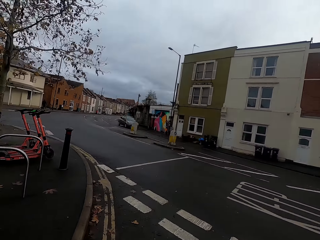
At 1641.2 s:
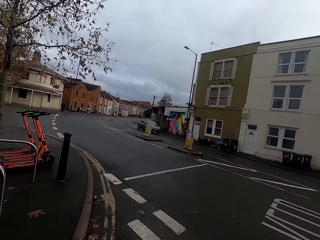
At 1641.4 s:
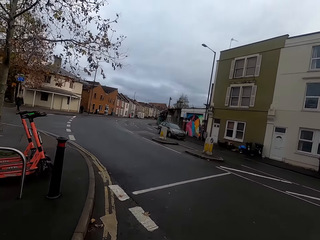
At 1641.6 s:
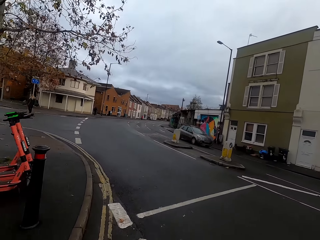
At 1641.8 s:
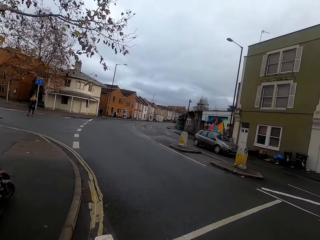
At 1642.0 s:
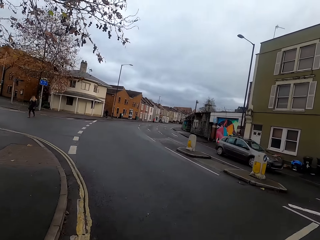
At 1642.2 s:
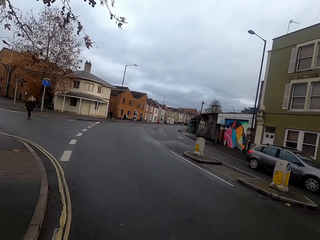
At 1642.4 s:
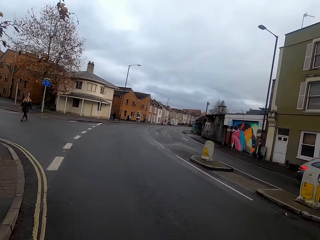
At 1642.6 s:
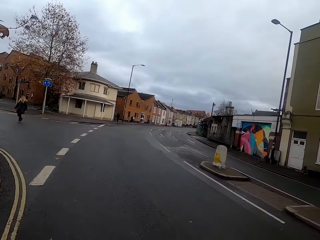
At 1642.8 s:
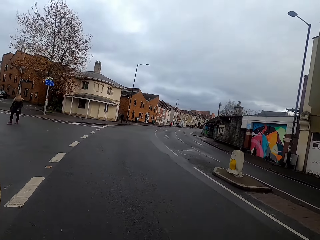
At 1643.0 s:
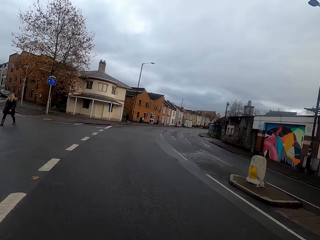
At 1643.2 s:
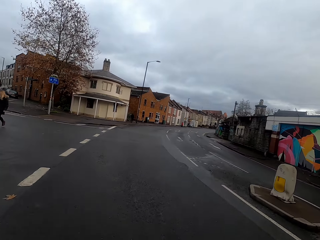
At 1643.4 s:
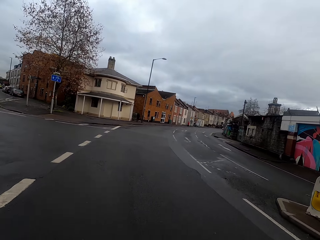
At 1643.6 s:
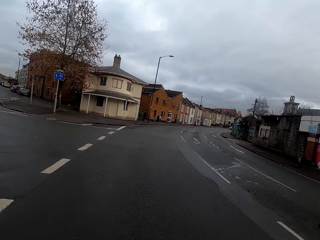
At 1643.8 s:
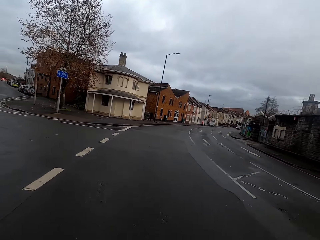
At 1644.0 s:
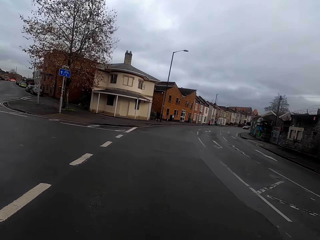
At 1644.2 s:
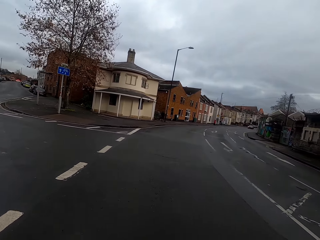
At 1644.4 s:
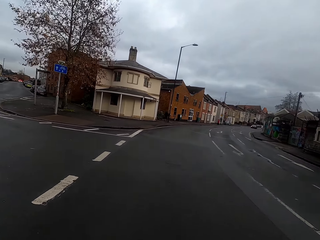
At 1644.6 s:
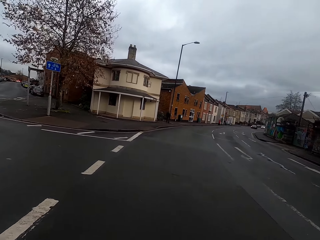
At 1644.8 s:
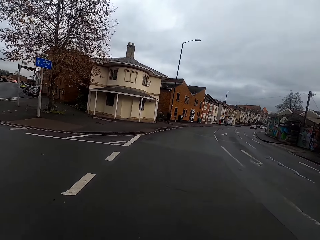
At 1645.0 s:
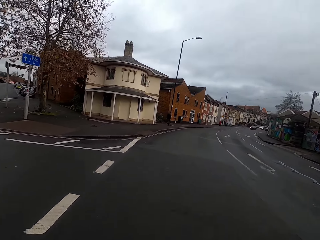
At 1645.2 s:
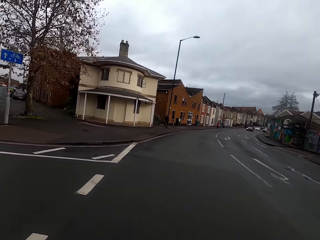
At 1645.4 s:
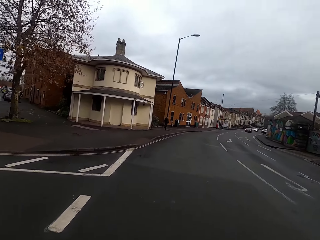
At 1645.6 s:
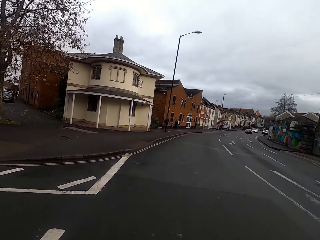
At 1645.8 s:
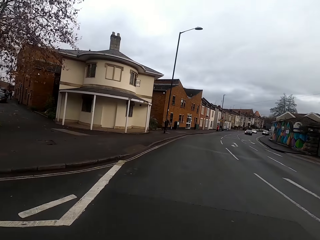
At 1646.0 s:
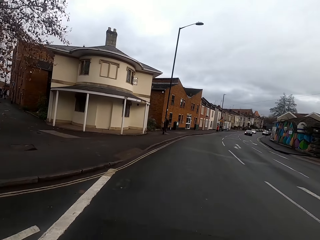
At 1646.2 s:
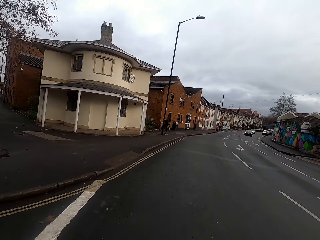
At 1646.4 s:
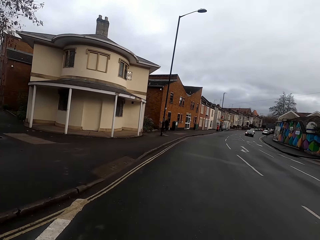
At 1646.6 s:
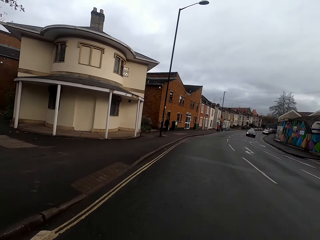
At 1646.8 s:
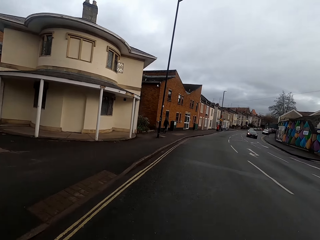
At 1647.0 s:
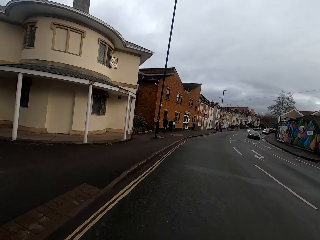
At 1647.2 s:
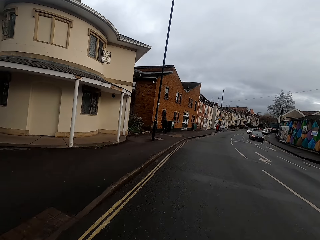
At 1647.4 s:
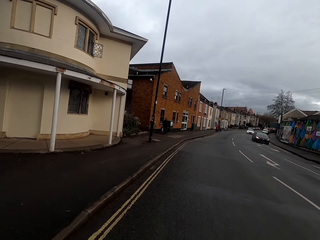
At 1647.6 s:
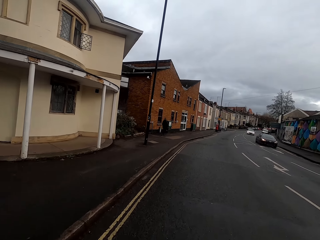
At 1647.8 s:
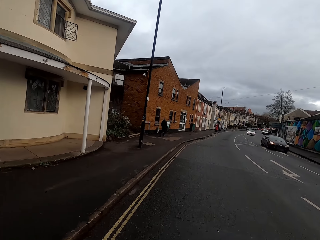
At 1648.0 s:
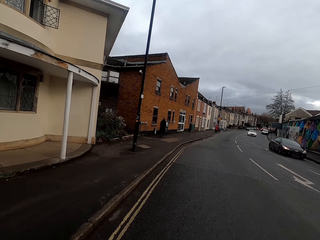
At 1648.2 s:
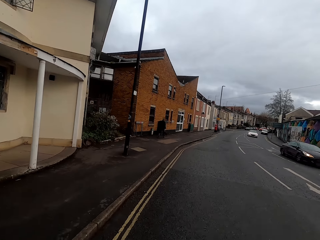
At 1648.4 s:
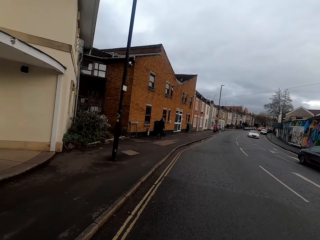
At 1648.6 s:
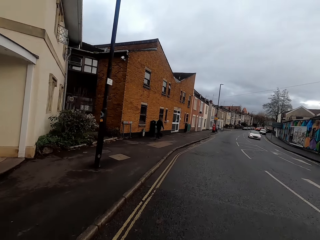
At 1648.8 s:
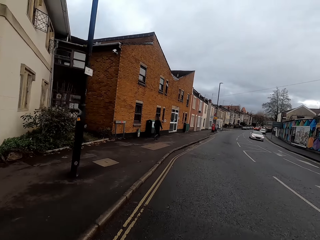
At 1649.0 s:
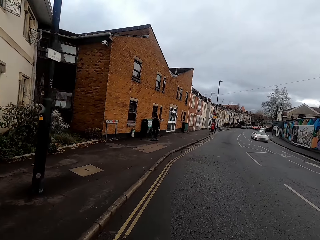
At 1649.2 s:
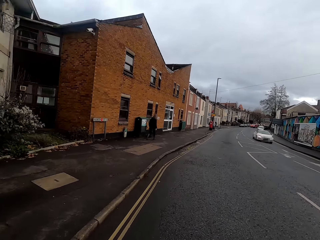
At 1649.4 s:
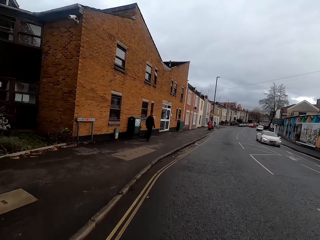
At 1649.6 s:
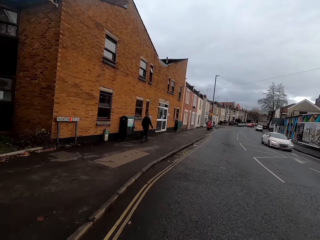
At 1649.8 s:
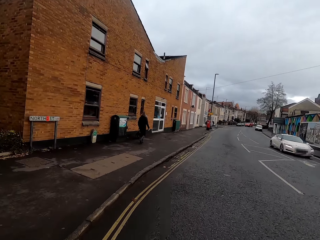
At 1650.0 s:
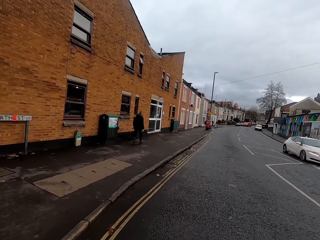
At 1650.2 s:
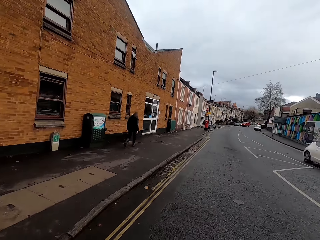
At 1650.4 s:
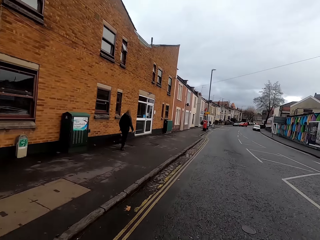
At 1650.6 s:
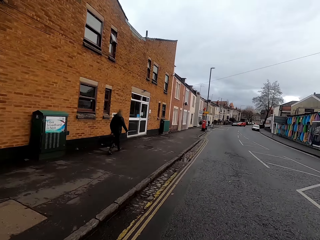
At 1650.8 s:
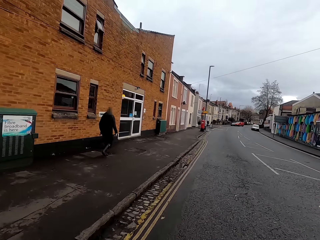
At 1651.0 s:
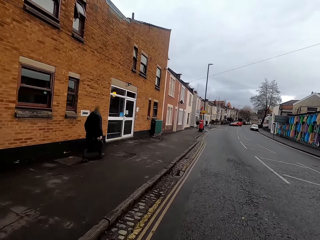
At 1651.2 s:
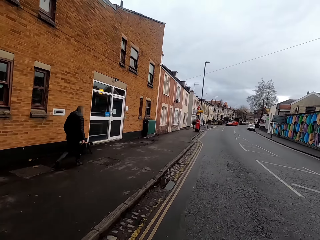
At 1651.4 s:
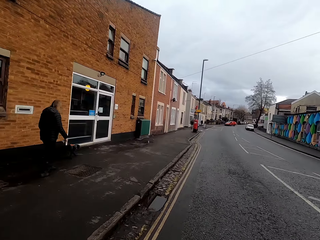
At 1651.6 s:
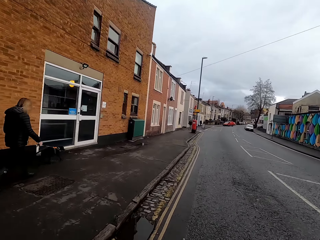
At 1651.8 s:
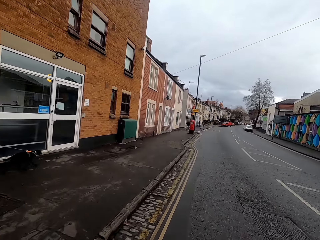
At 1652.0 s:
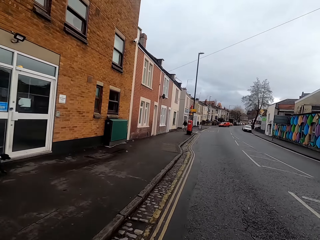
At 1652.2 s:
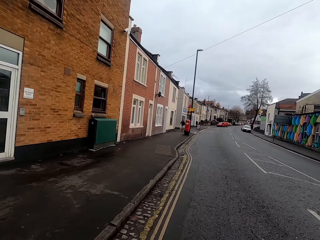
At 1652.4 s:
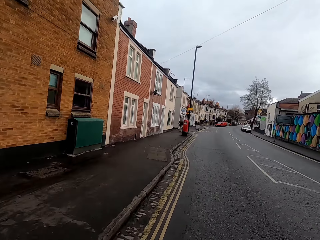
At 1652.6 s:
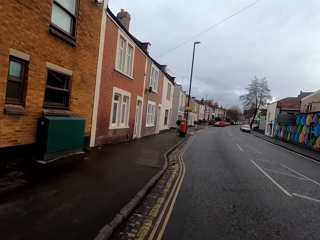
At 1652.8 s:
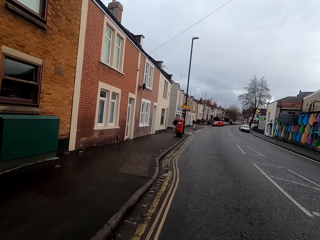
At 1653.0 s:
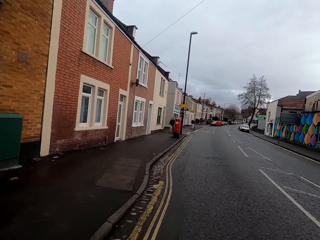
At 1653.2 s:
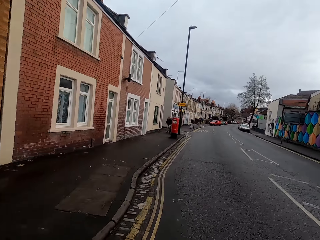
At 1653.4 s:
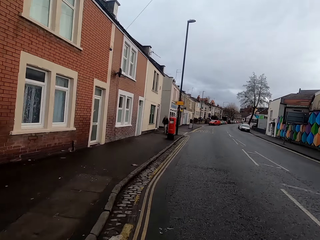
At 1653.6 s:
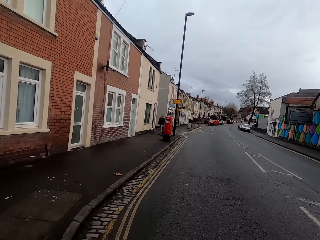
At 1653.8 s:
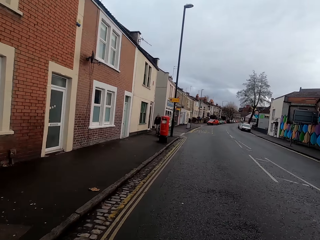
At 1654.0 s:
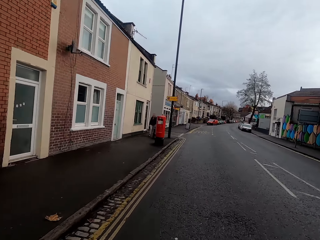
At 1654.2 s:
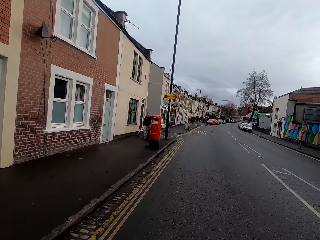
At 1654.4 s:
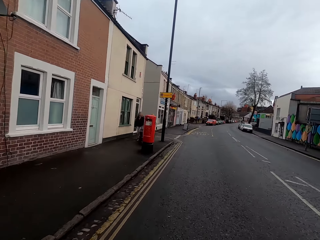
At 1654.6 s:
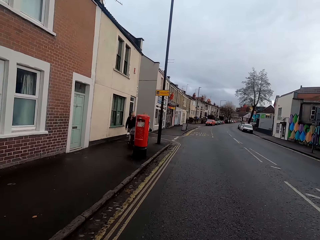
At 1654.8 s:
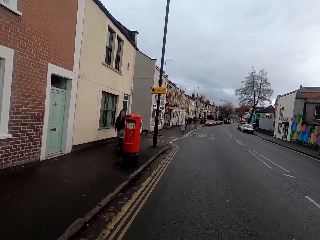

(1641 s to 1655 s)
A grey car drives past the camera wearer. They ride past a woman. A black car drives past the camera wearer. A white car drives past them. They ride past another woman.

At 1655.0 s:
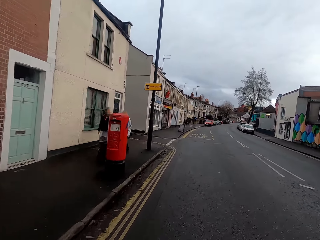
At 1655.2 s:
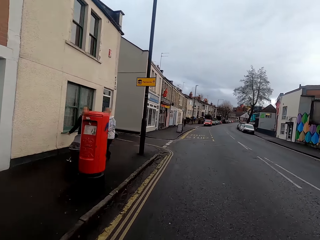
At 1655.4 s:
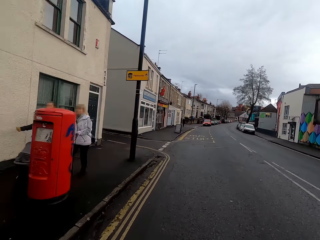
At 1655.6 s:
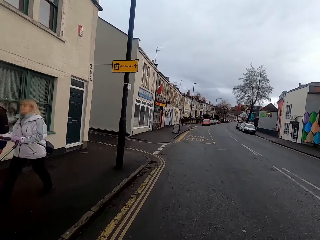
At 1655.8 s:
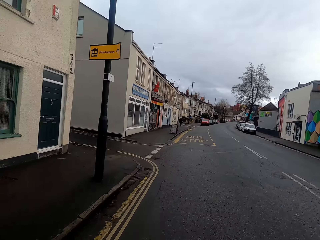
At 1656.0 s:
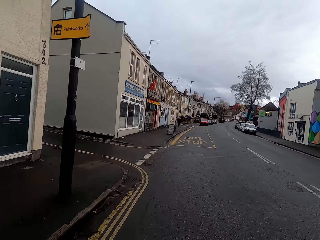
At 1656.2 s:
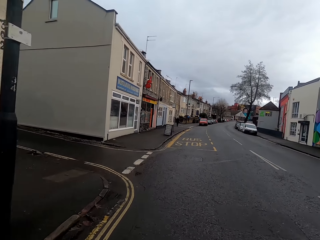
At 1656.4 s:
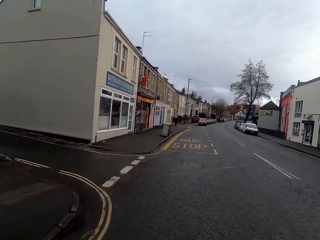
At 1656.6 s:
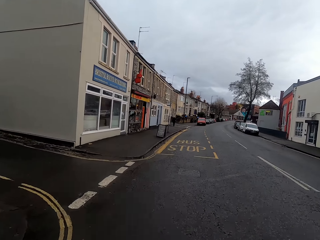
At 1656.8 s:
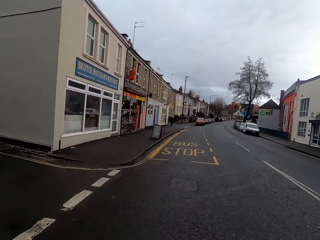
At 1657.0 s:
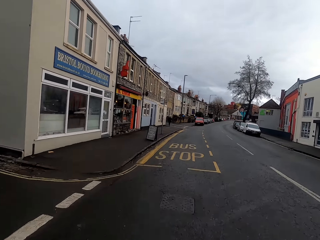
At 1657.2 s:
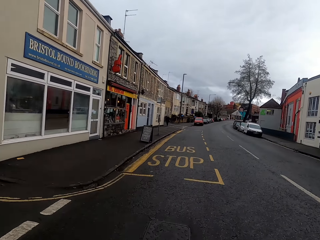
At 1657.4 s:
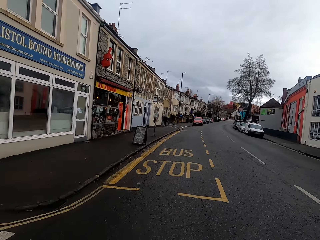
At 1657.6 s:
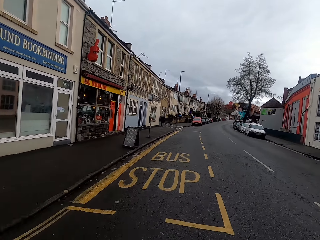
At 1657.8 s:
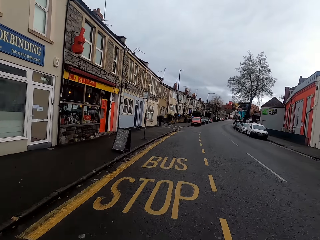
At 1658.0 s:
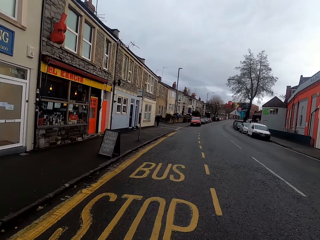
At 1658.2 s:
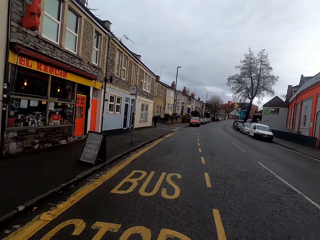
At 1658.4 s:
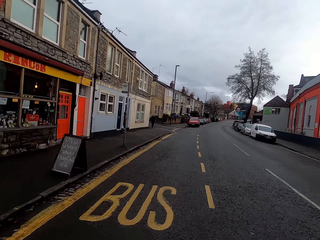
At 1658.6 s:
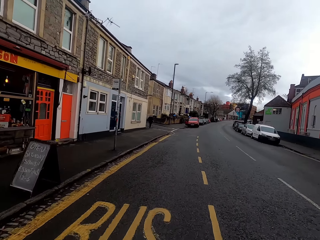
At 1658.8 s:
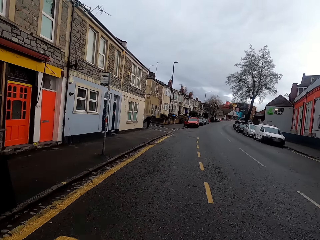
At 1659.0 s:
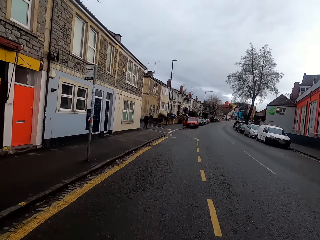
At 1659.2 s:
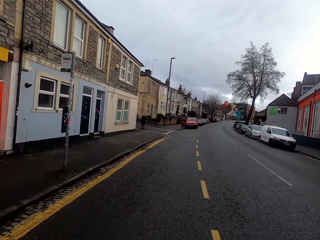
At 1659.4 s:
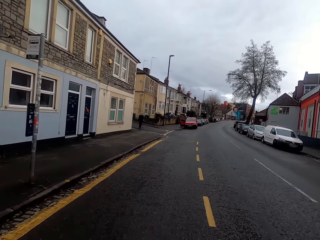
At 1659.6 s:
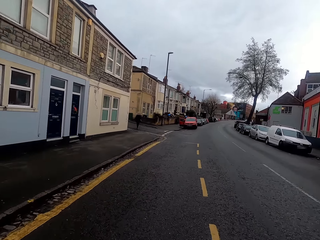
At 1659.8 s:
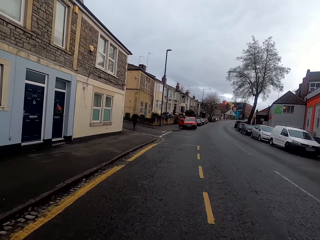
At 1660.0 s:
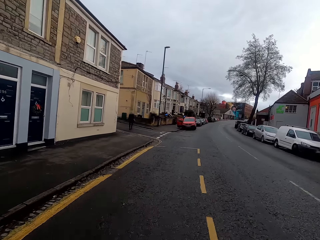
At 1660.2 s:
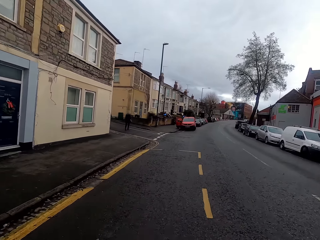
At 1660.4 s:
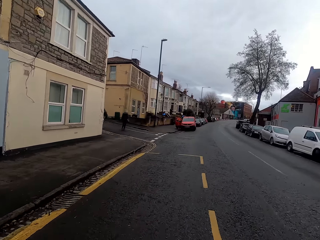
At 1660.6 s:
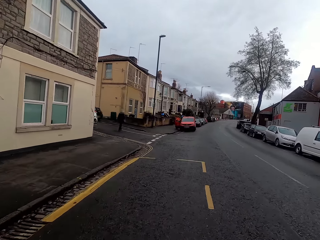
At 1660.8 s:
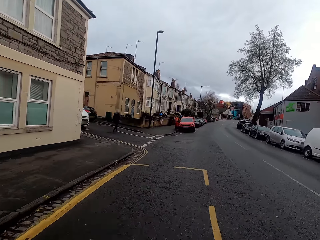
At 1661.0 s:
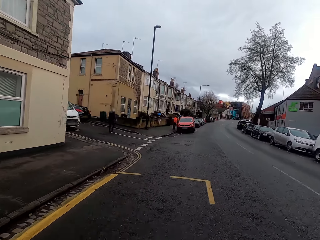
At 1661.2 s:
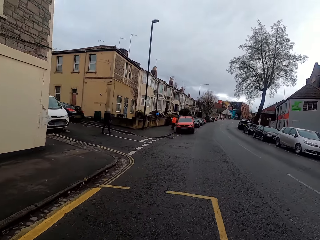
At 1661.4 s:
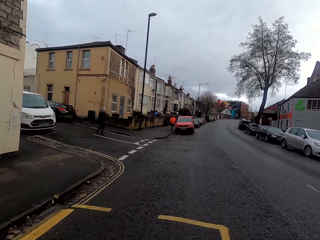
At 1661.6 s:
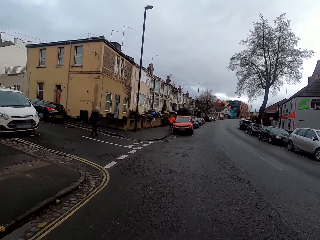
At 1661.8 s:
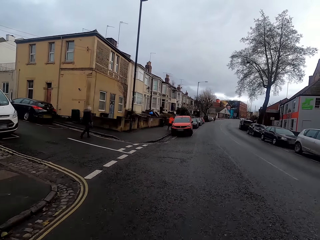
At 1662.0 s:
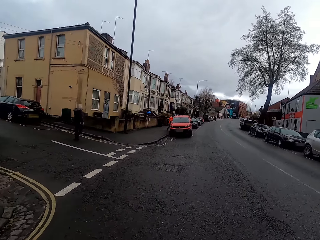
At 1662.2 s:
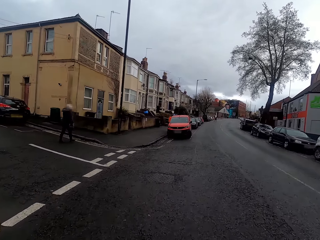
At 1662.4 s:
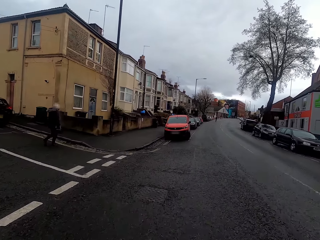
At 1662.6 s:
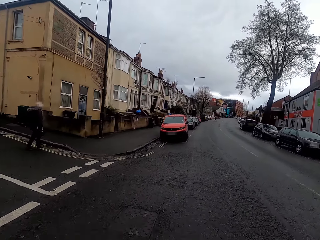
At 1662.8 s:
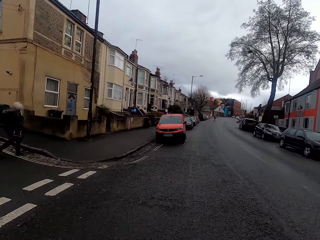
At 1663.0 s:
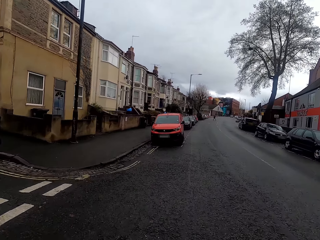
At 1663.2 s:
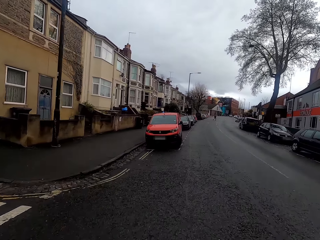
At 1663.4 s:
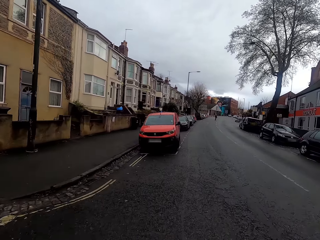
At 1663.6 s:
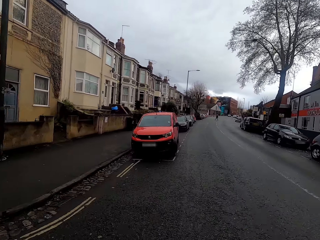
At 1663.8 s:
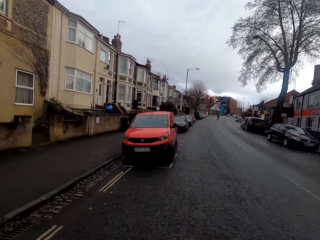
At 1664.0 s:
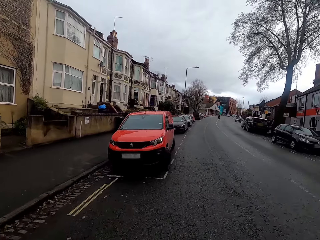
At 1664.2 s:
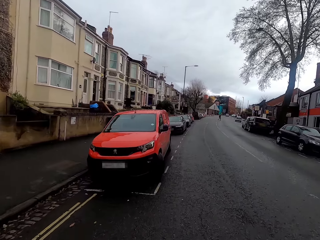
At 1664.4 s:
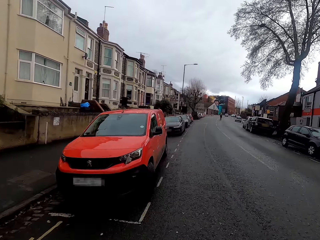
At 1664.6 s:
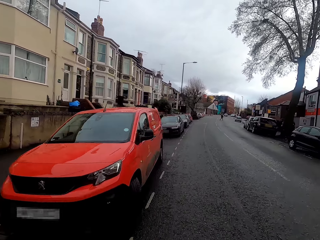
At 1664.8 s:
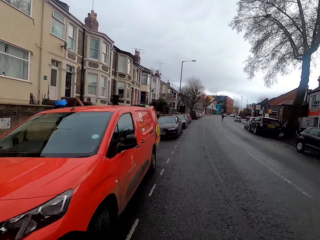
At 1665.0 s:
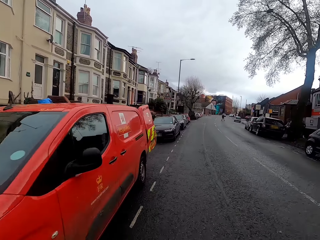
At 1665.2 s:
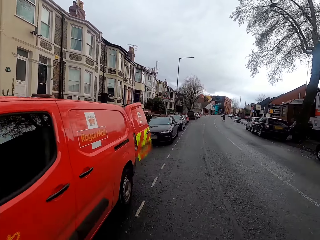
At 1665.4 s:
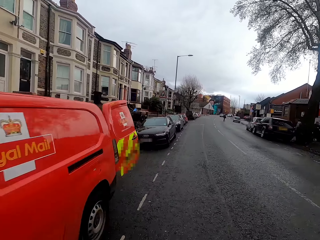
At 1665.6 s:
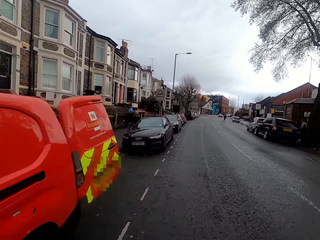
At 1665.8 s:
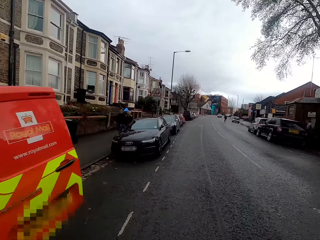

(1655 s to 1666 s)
The camera wearer rides past a woman, another woman and a baby. They ride past a third woman.
